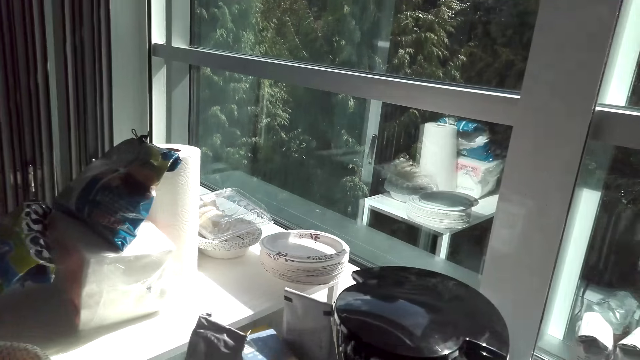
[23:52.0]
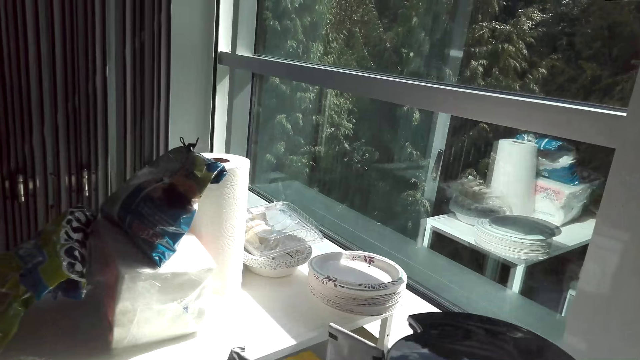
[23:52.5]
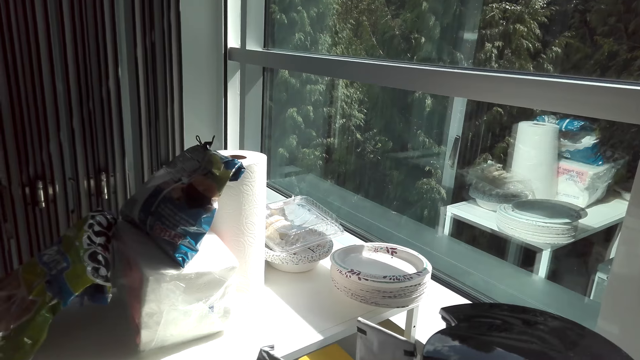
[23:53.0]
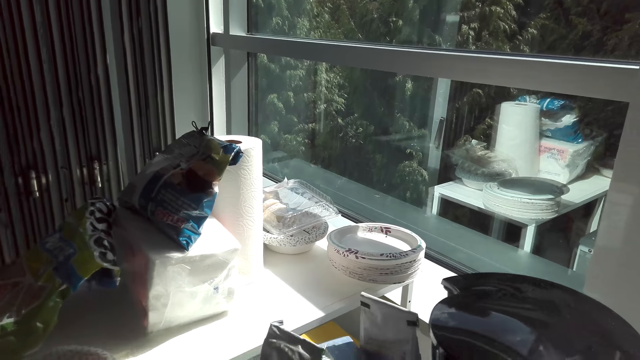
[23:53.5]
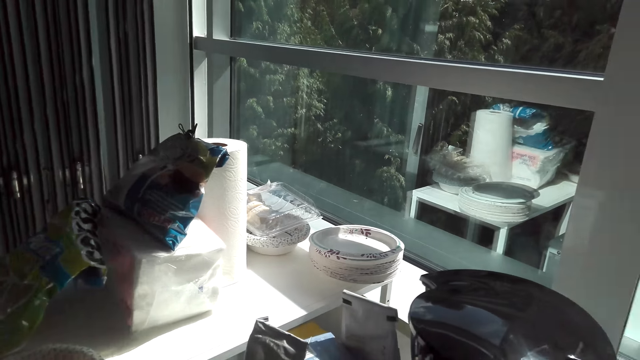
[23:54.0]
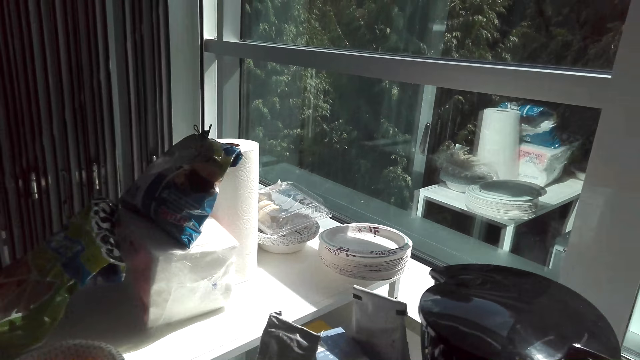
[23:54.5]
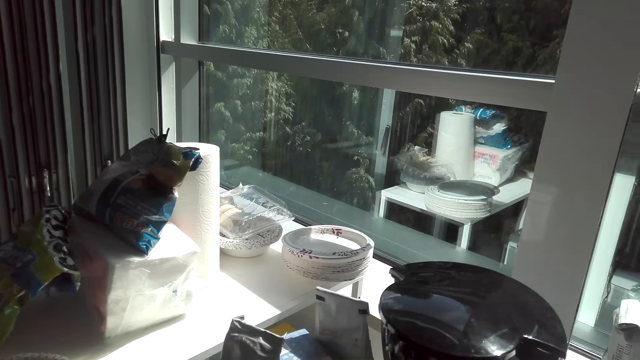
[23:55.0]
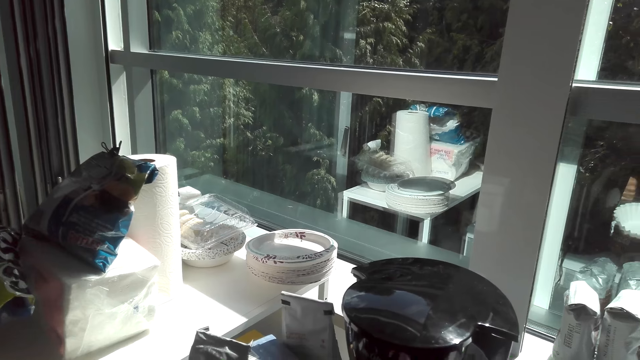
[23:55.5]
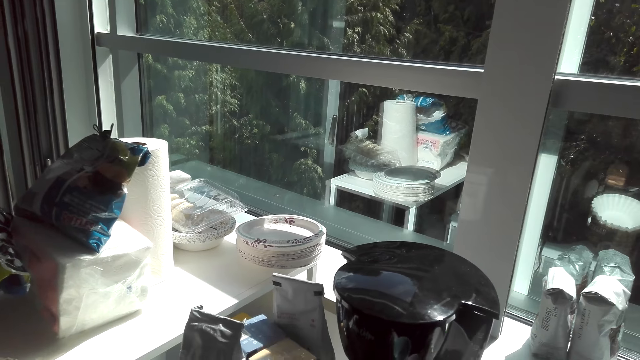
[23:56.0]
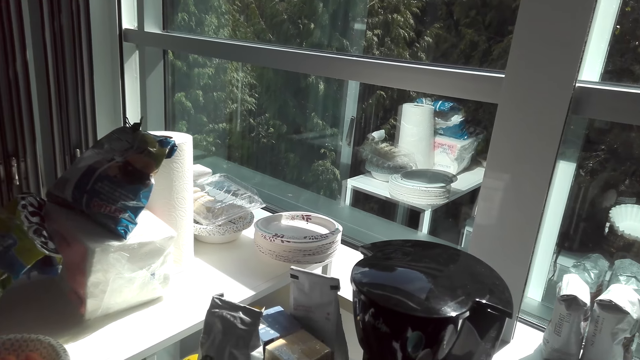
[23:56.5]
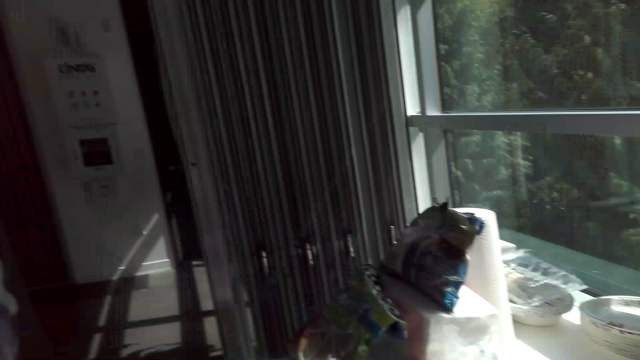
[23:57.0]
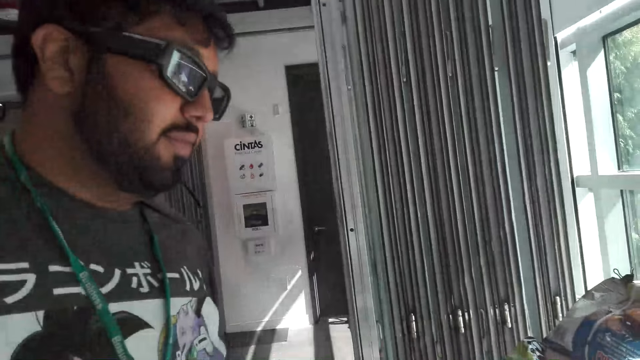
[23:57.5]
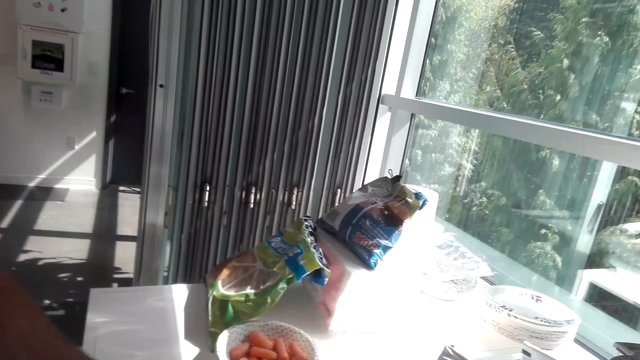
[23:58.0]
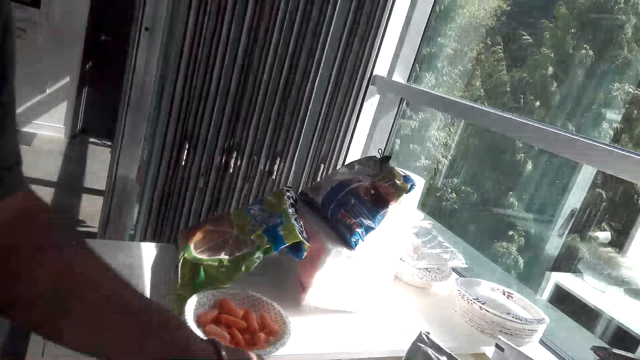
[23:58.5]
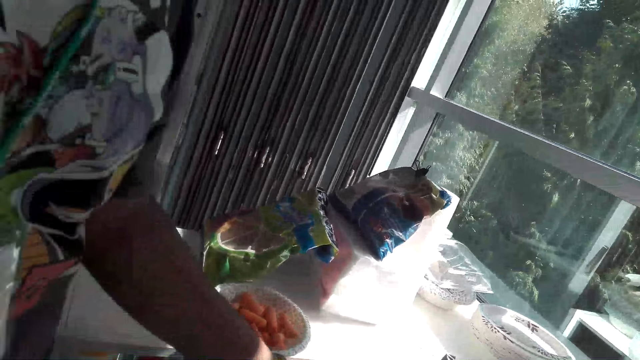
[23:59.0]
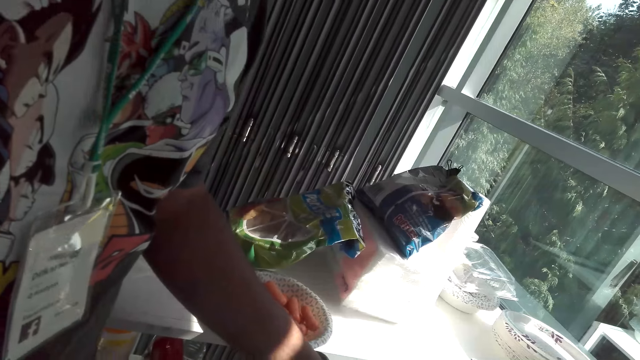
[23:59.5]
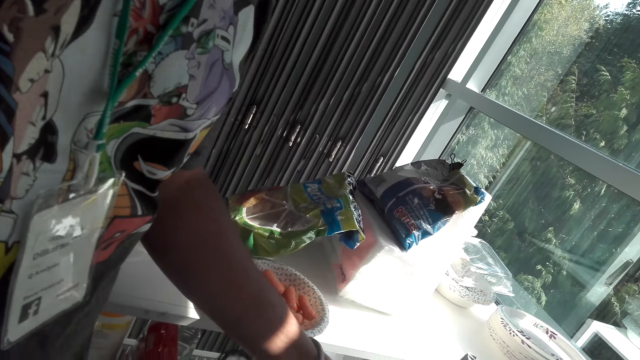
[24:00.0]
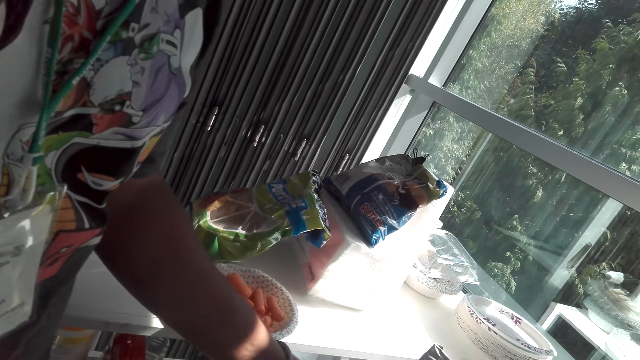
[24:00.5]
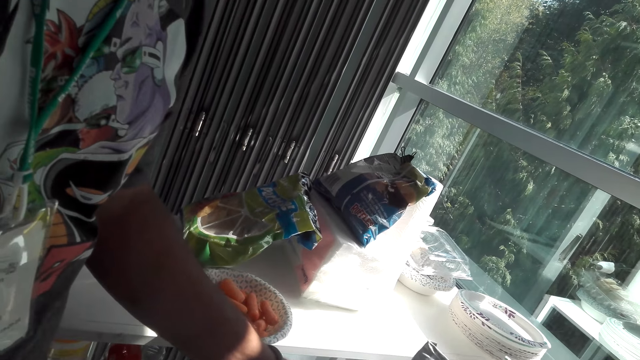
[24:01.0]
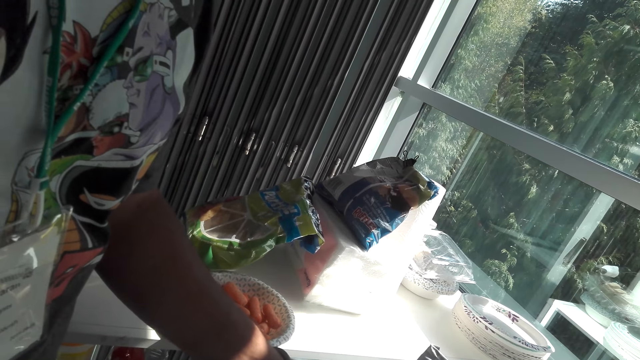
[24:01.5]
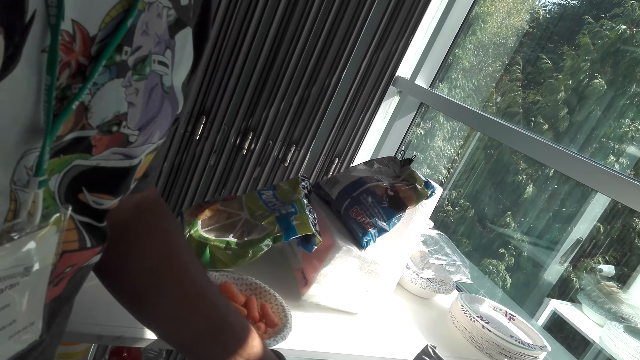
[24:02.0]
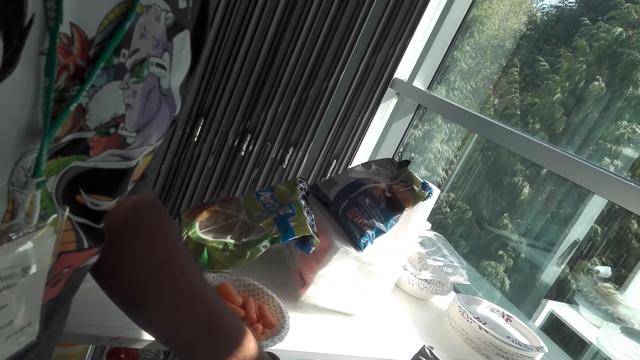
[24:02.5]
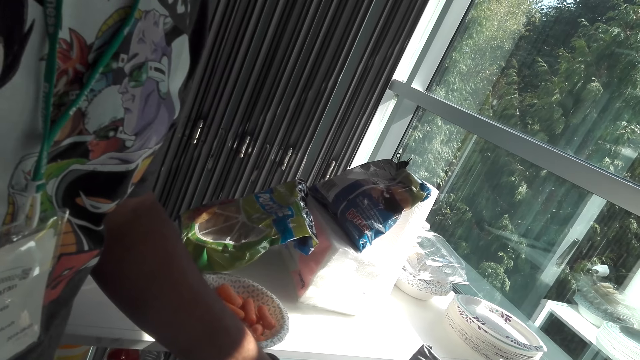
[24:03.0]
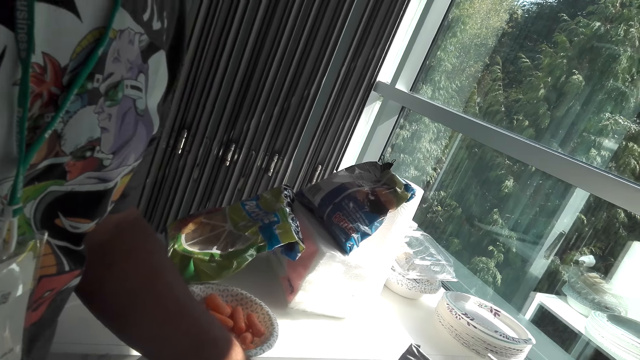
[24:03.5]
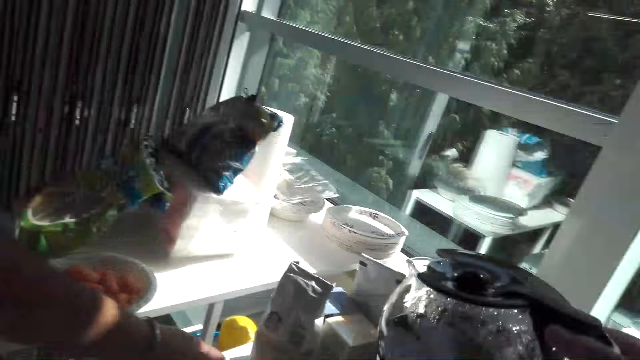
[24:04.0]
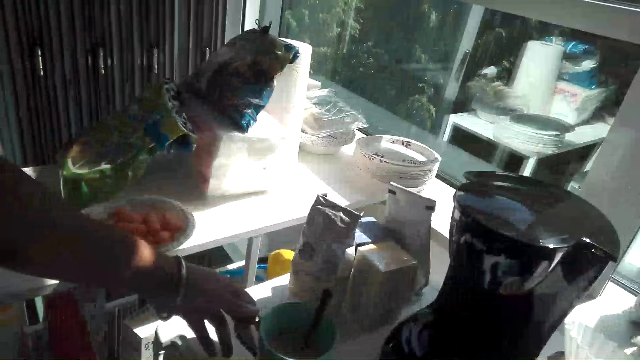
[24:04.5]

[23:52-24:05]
The camera wearer does something. They interact with a man.

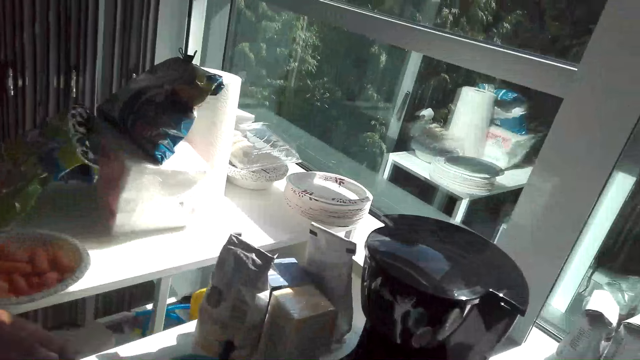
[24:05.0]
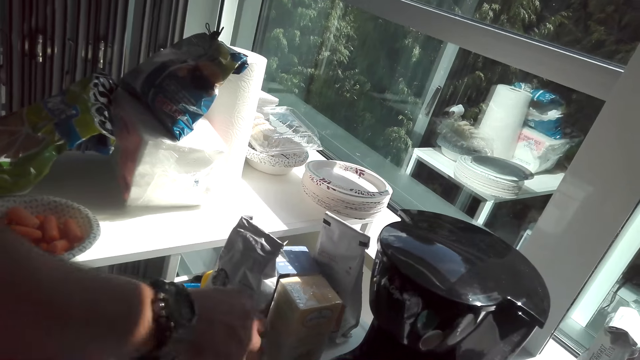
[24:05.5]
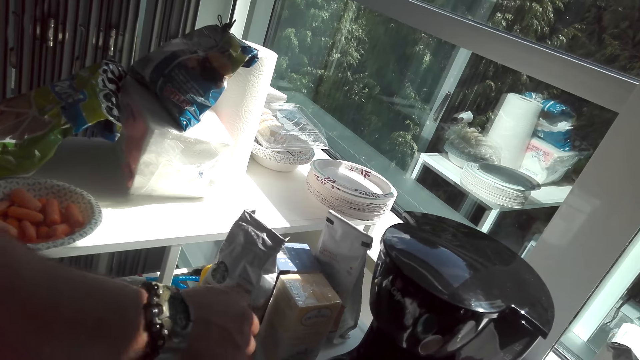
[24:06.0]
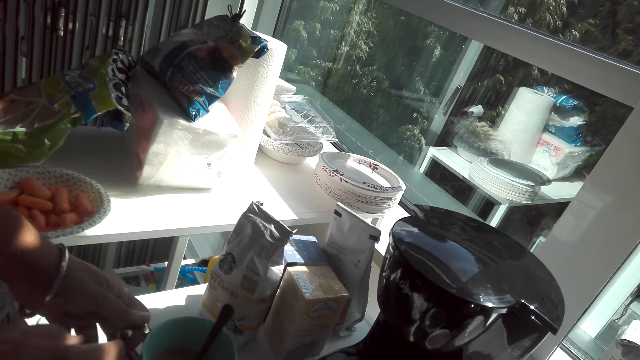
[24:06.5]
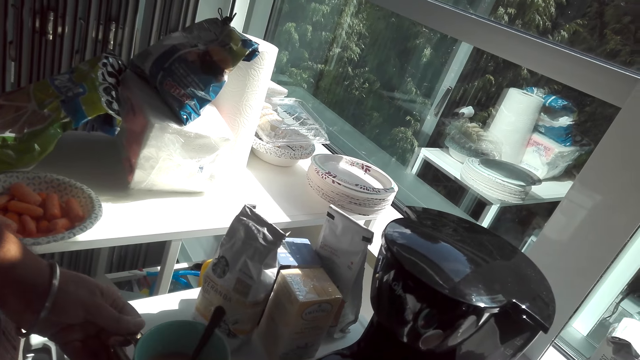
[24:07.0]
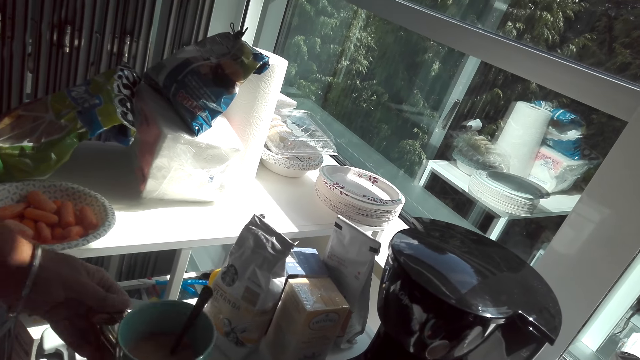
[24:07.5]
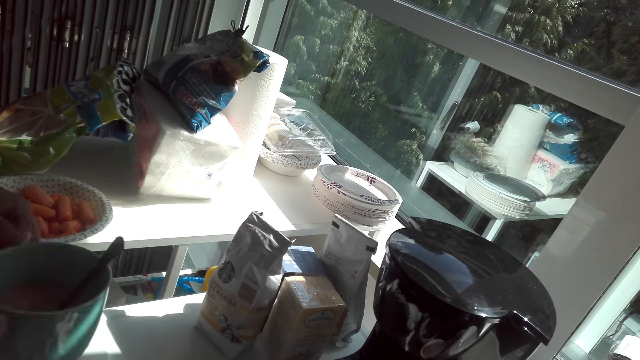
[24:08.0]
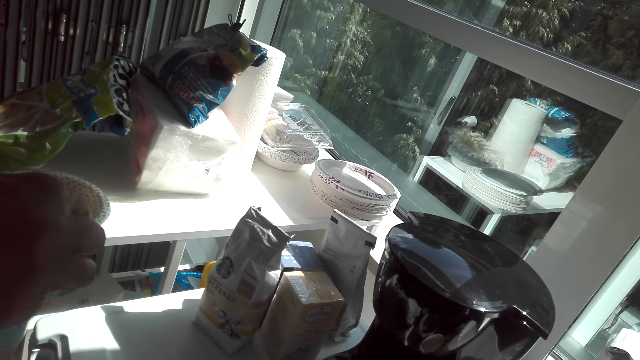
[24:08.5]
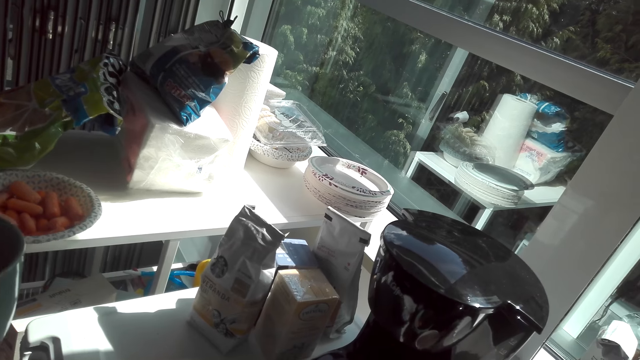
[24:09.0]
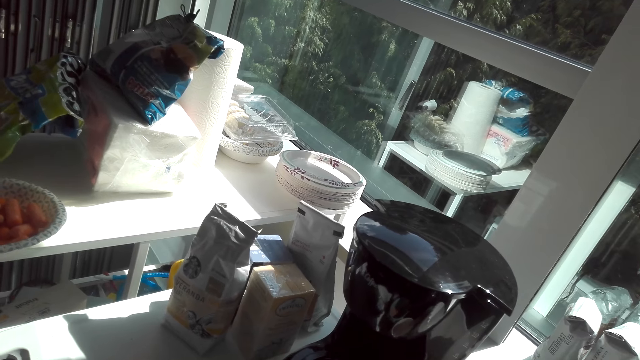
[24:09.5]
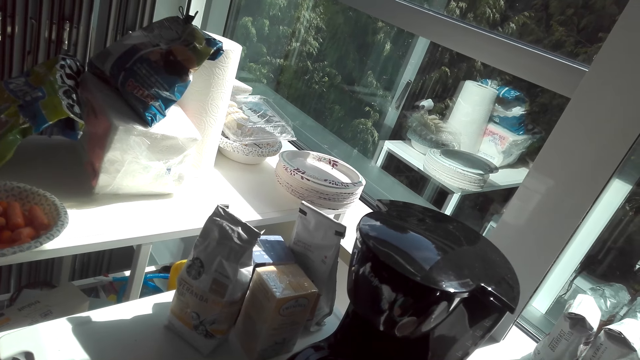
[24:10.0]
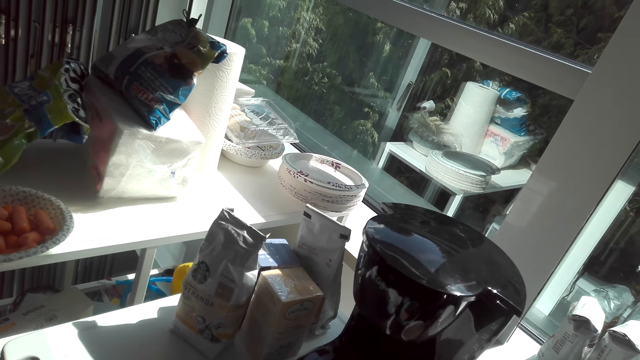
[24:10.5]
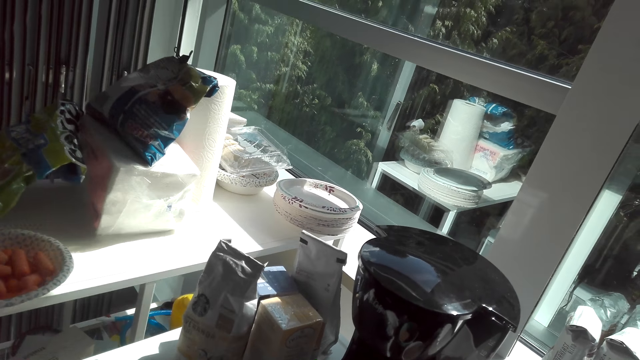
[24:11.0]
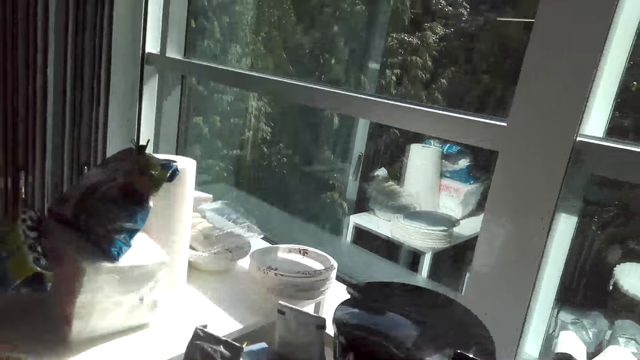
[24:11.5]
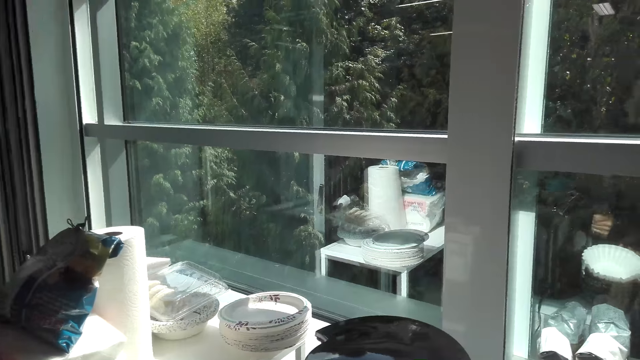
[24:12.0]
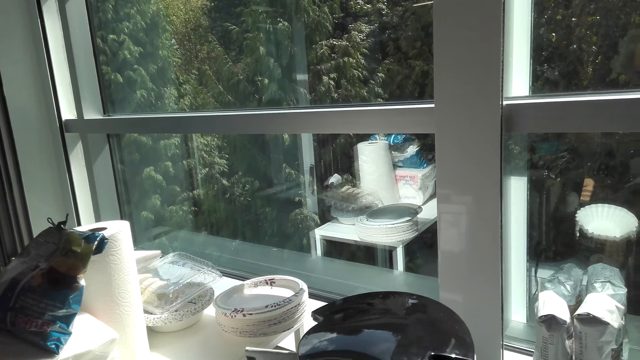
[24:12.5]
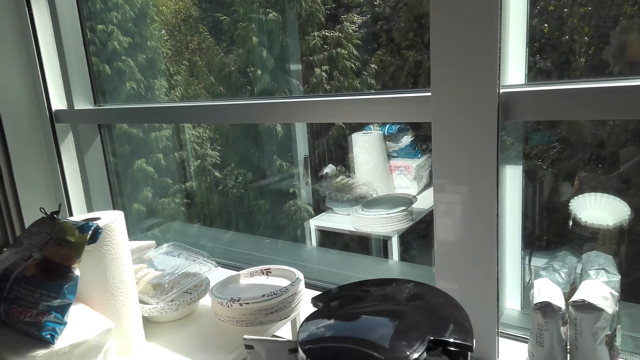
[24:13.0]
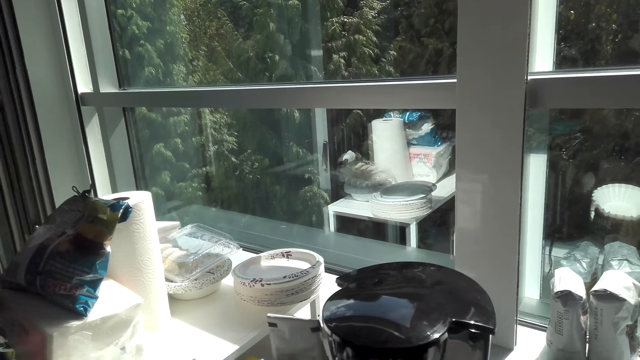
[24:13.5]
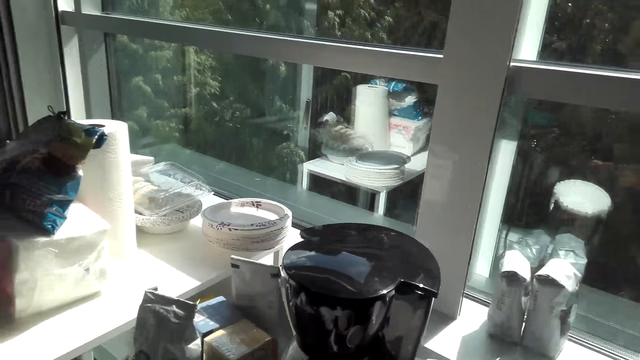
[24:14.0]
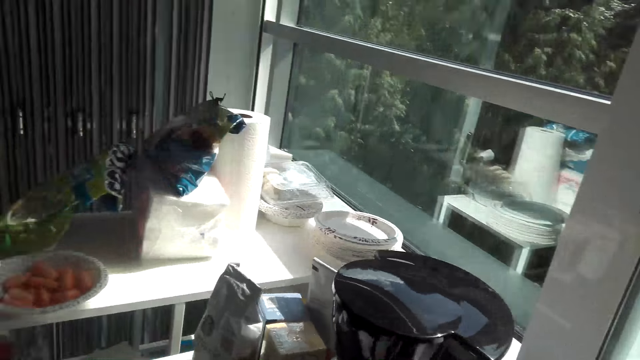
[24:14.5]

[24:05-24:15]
A man picks a cup from the table. The man holds the cup of coffee with his left hand.
